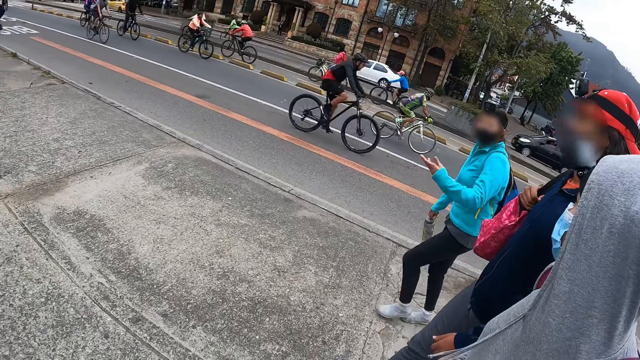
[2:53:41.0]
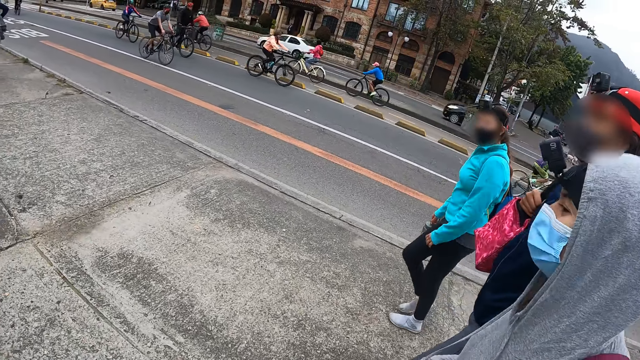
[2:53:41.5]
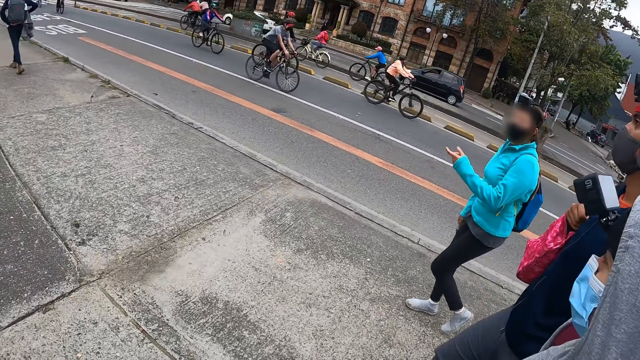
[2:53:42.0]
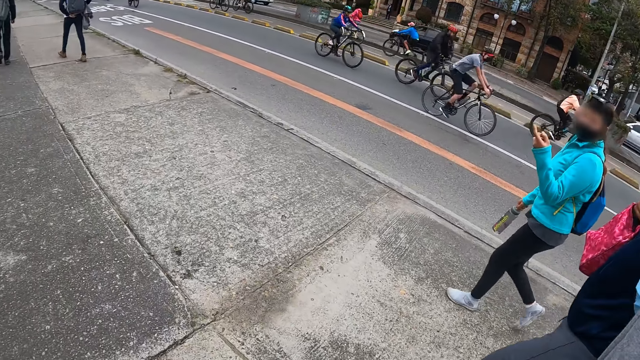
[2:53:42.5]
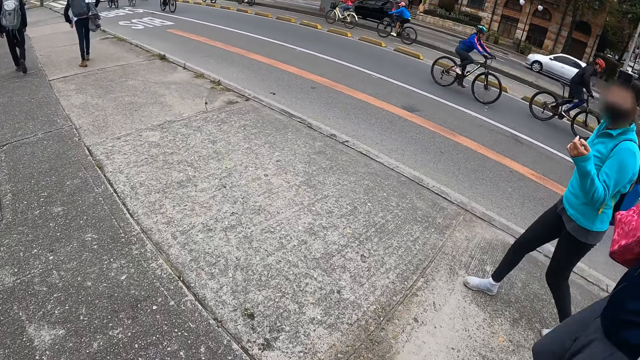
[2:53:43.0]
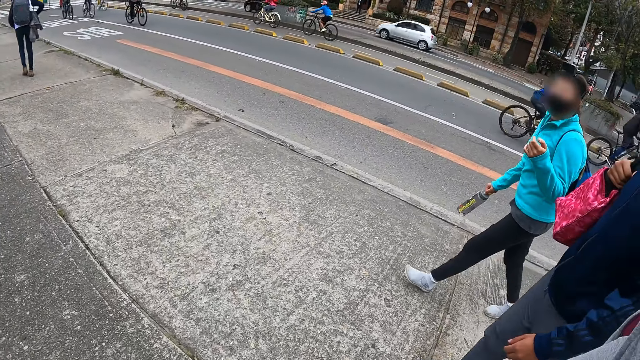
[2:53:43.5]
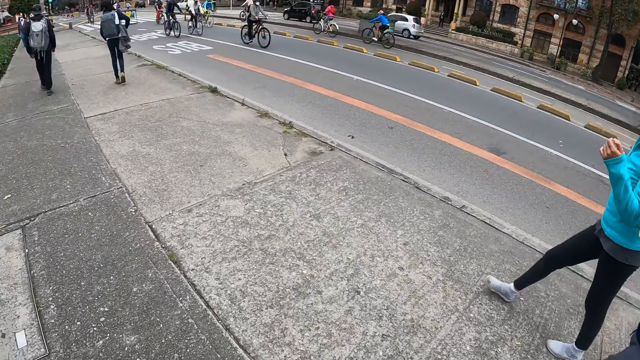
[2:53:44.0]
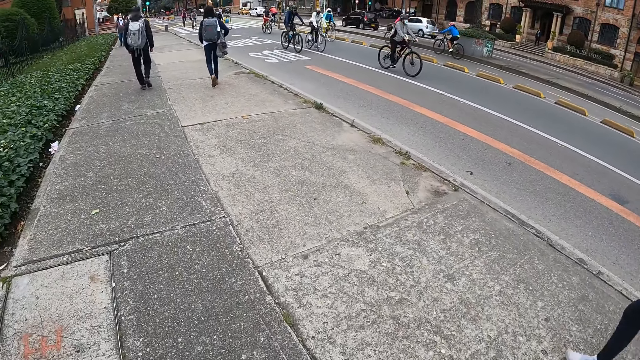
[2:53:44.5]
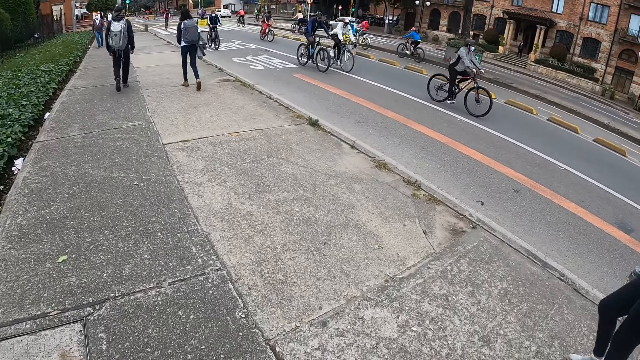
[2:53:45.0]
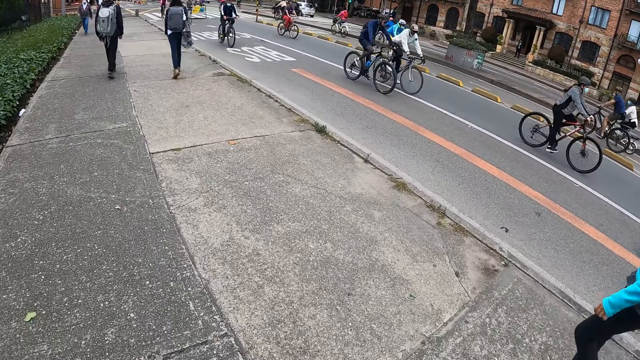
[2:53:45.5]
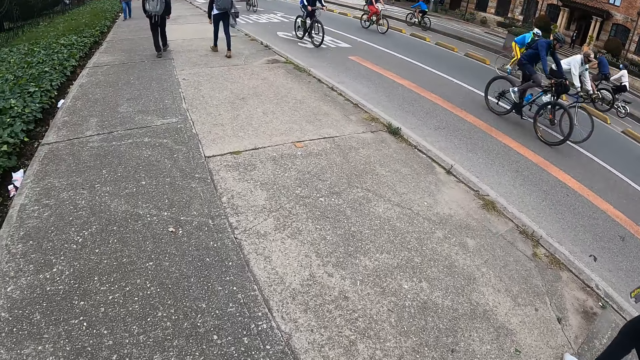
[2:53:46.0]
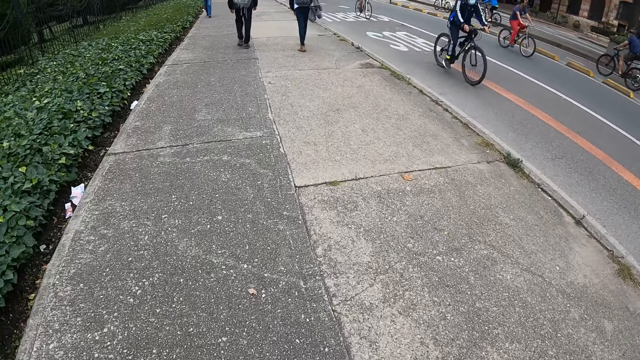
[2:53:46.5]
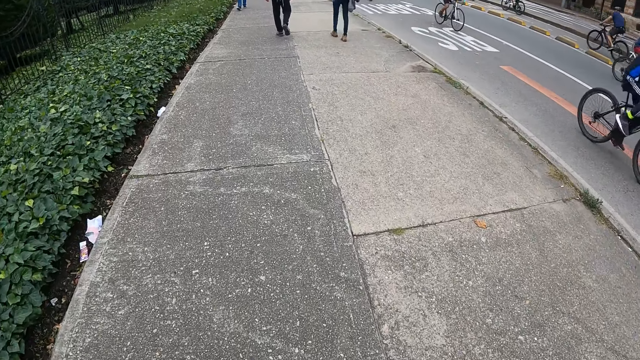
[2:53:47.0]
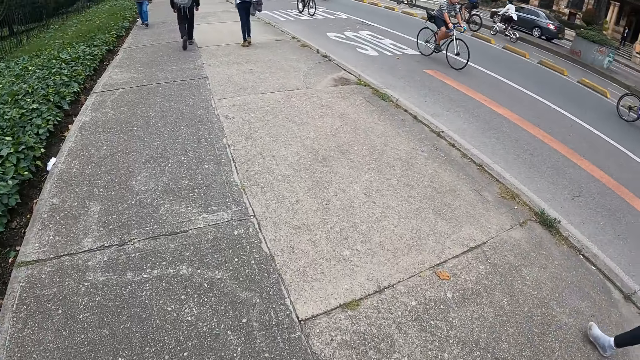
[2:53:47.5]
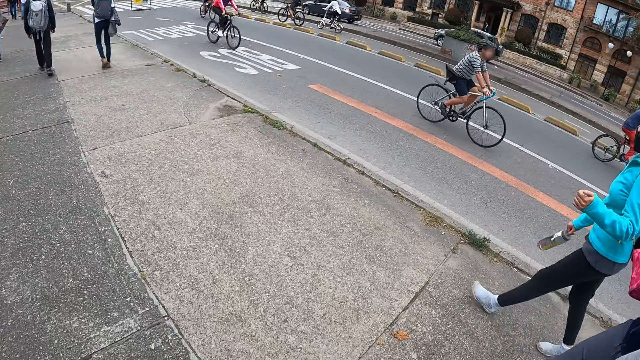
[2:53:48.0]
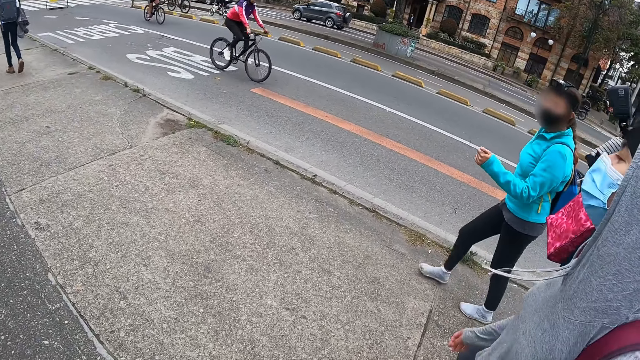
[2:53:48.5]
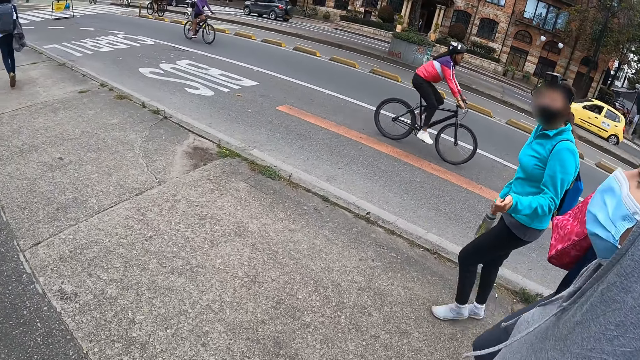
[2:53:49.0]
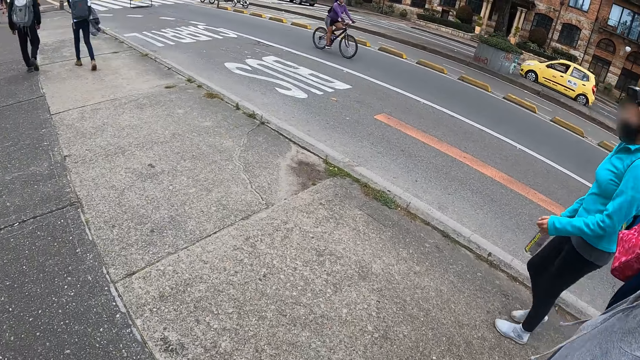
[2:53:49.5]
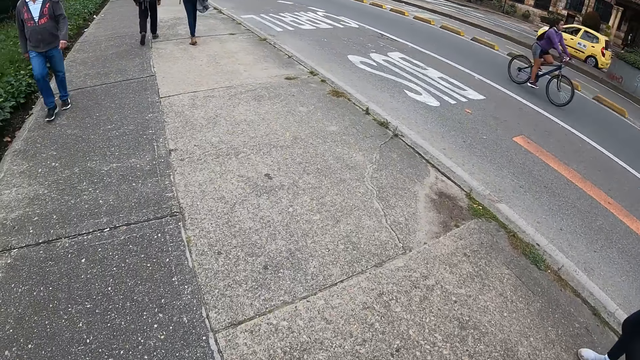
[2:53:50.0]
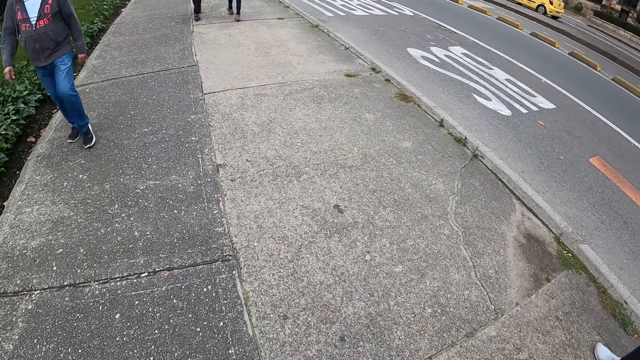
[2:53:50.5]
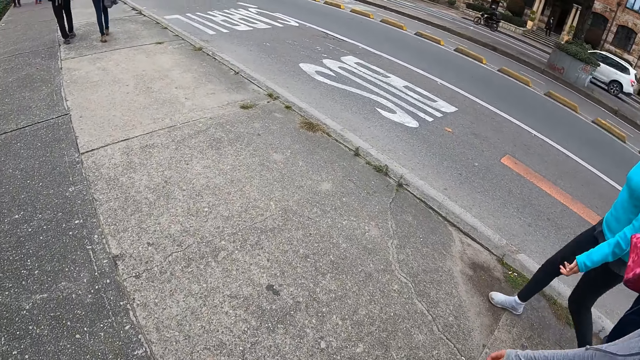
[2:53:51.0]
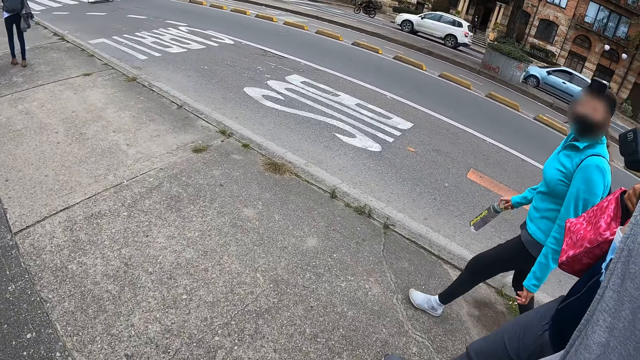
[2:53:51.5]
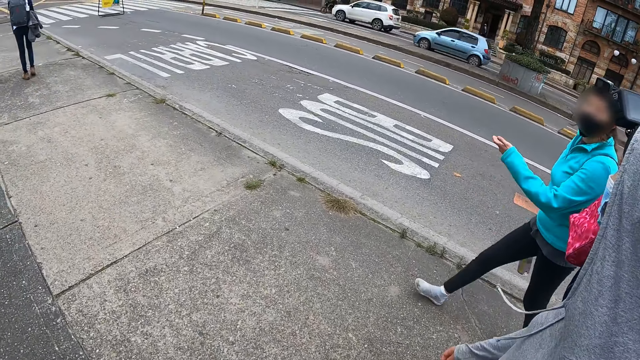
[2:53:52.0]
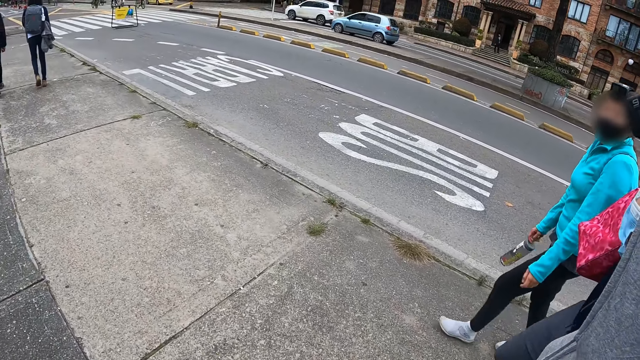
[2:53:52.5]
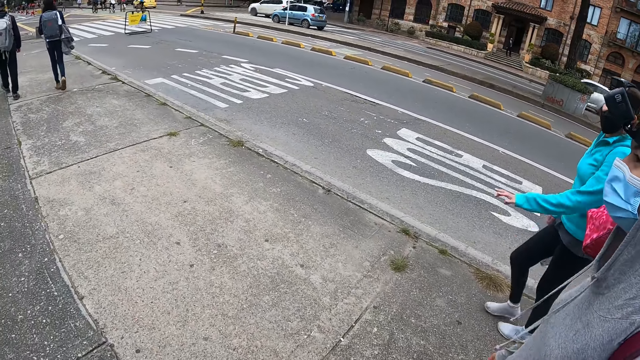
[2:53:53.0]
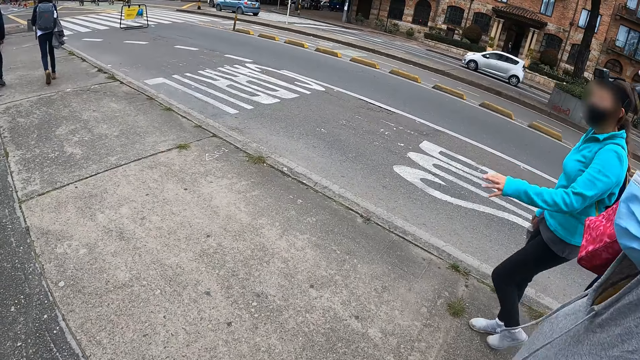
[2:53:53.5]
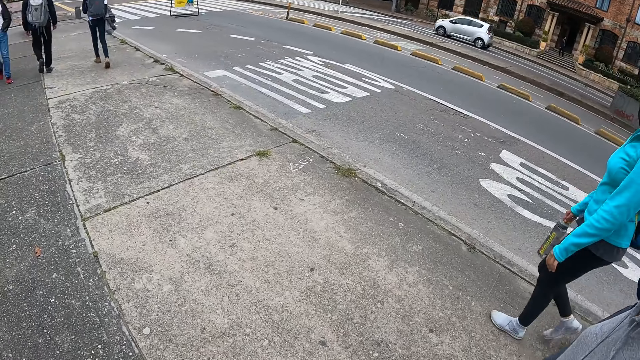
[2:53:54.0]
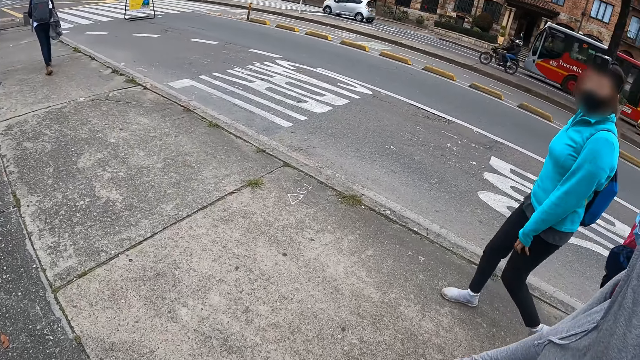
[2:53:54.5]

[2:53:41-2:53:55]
A man walks past the camera wearer on the walkway.

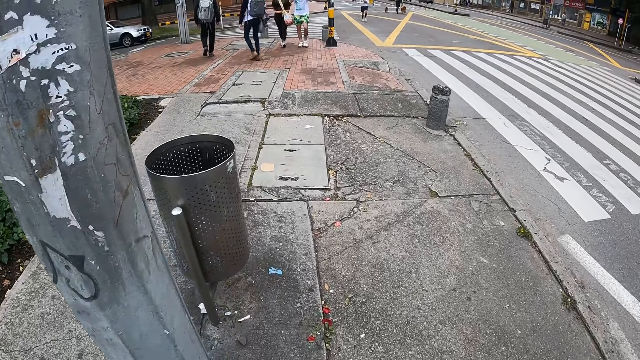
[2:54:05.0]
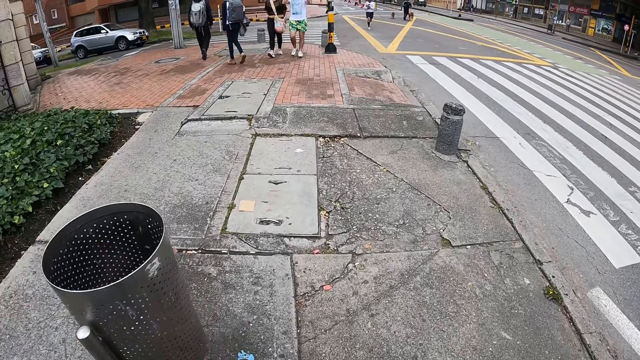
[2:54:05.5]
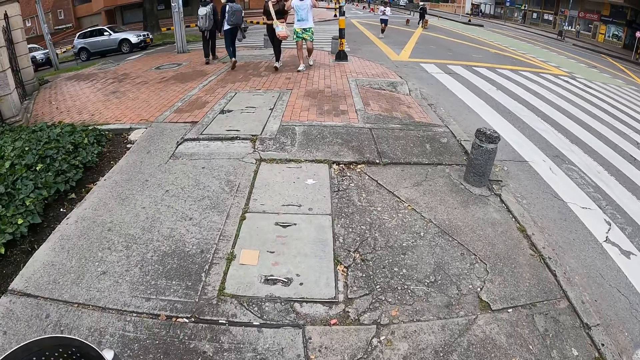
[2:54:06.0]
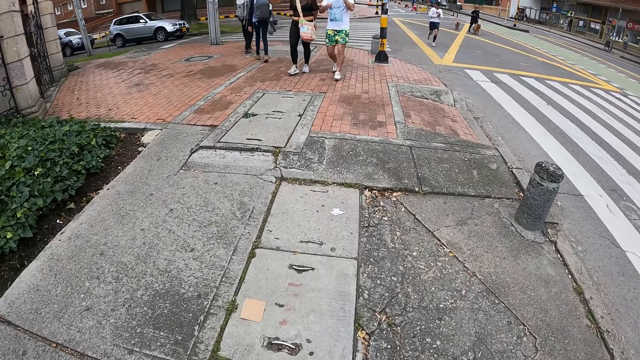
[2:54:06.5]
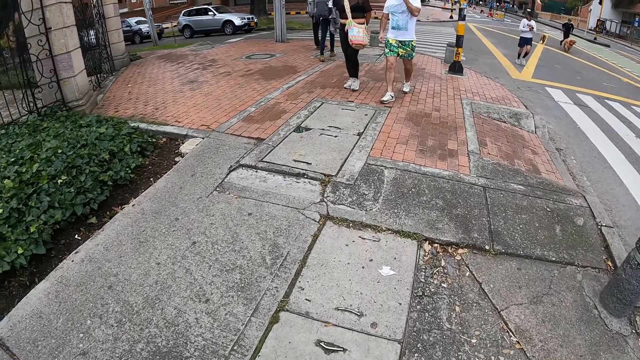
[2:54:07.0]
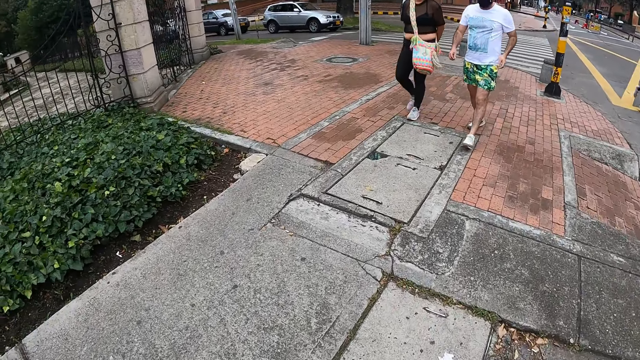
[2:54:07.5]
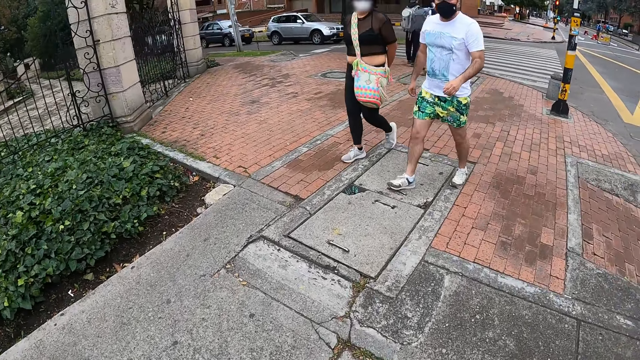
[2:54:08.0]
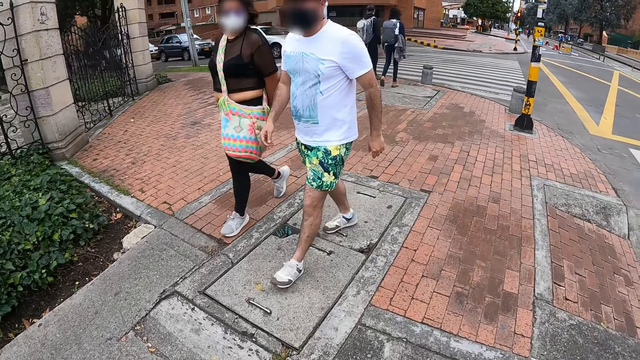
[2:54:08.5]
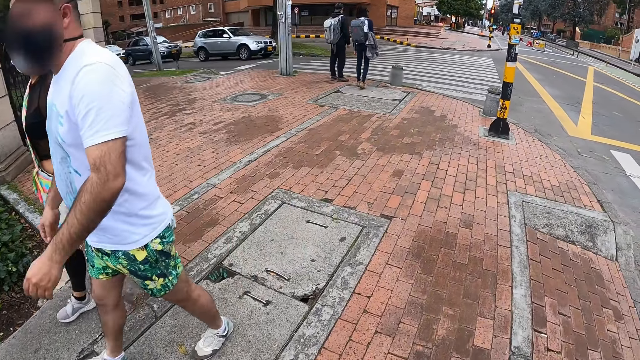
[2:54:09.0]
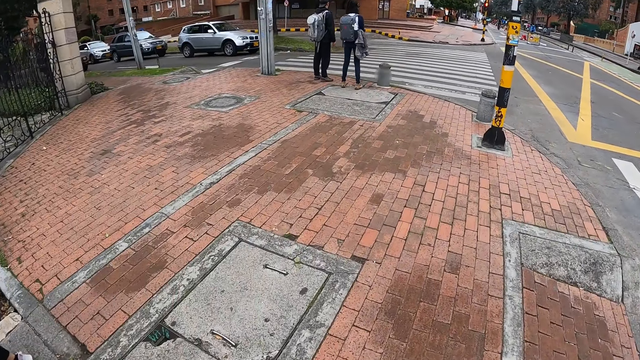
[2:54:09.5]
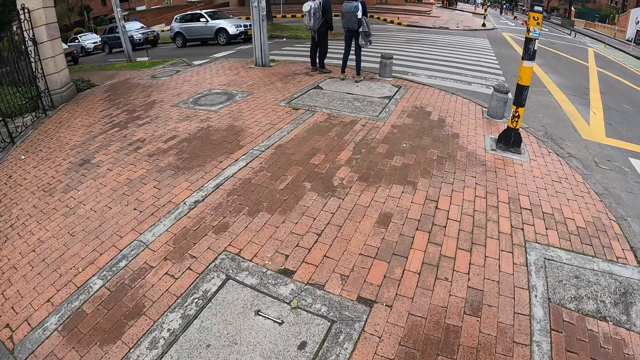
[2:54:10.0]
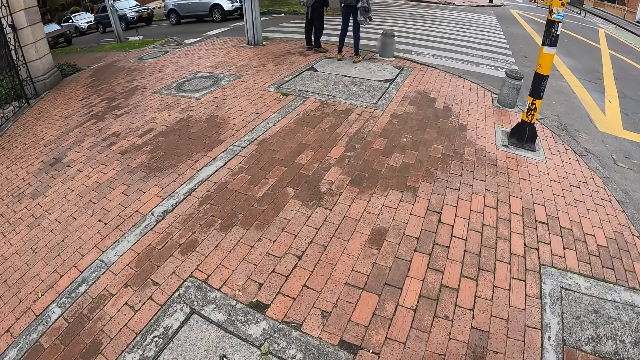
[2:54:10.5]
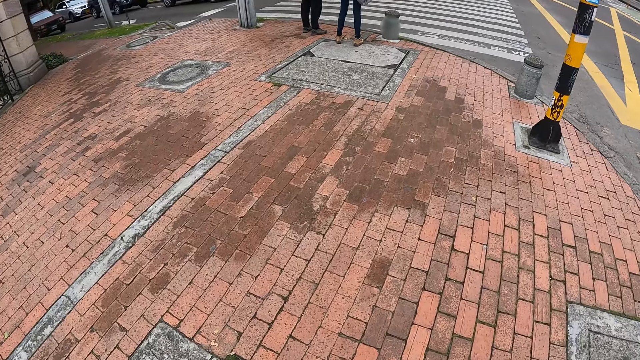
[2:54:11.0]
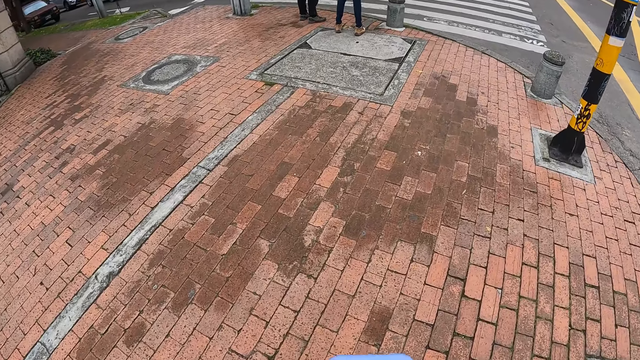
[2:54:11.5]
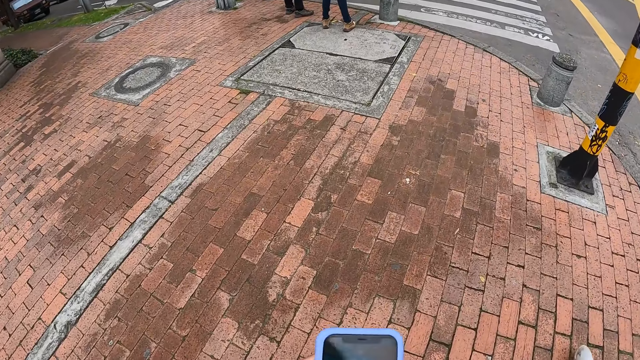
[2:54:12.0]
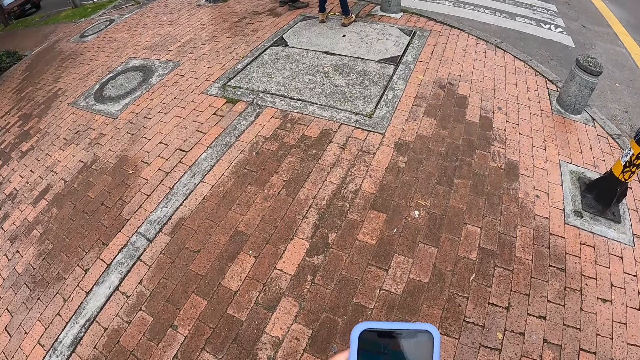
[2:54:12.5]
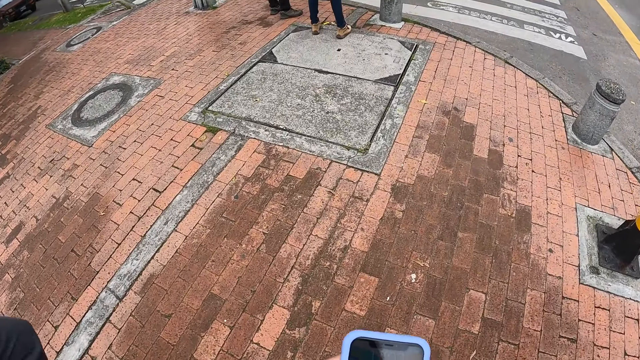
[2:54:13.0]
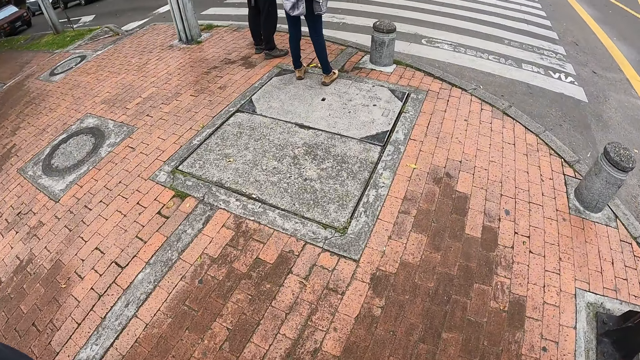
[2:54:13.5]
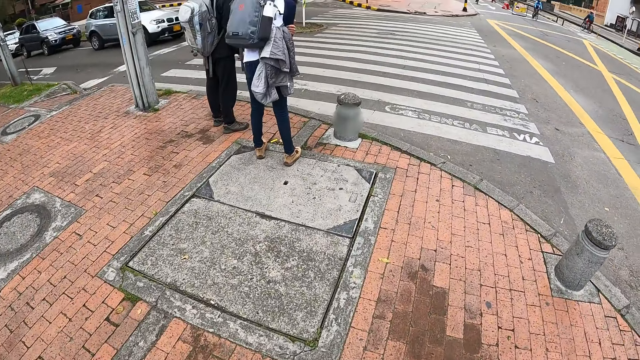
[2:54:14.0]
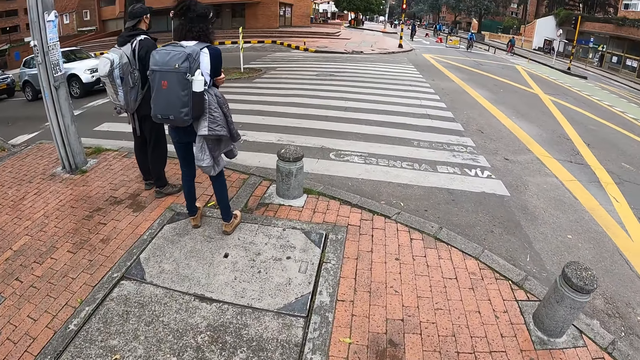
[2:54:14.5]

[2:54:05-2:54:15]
A man walks past the camera wearer on the walkway. A woman walks past the camera wearer on the walkway. The camera wearer operates the phone.
